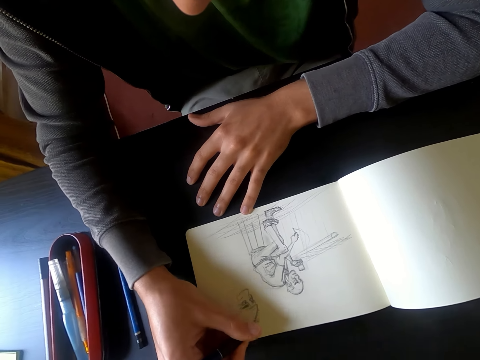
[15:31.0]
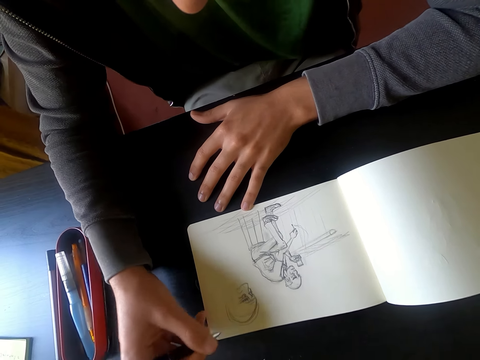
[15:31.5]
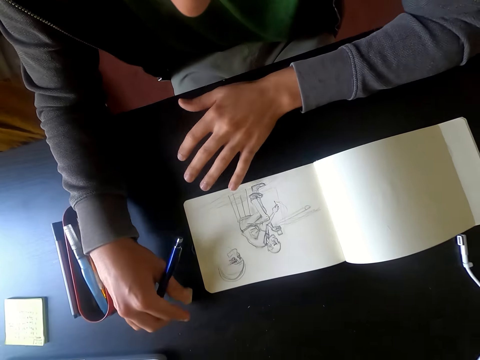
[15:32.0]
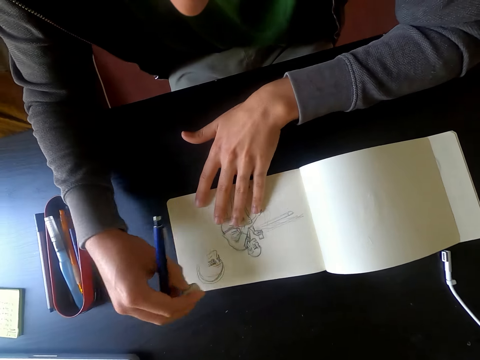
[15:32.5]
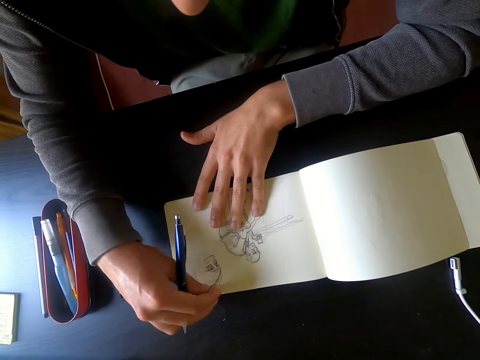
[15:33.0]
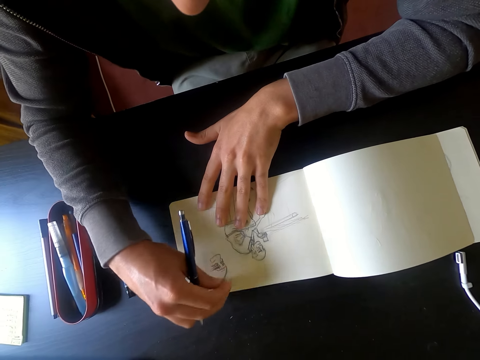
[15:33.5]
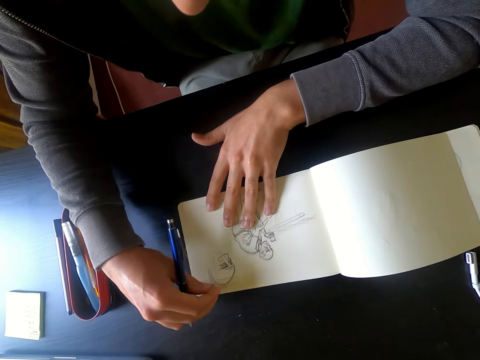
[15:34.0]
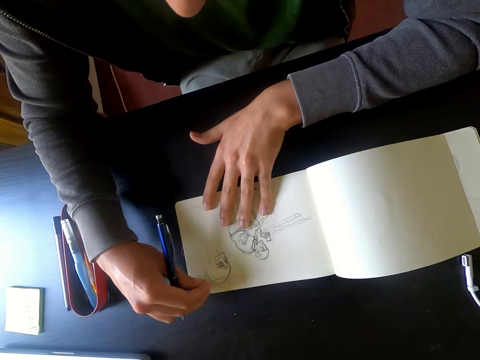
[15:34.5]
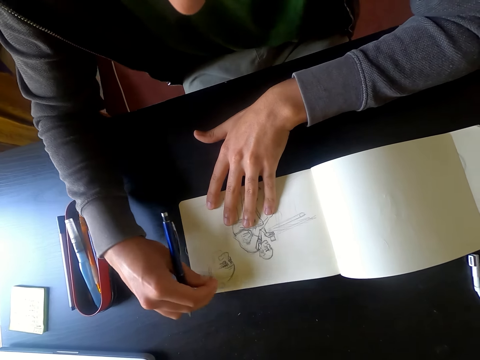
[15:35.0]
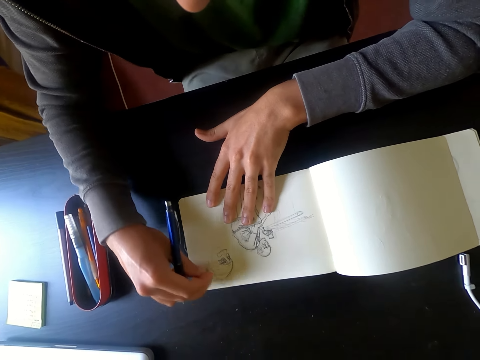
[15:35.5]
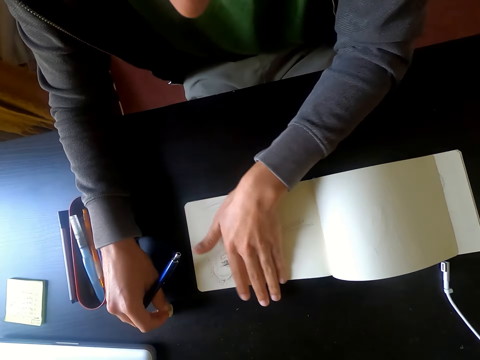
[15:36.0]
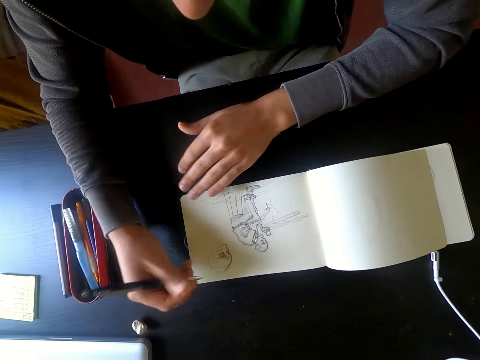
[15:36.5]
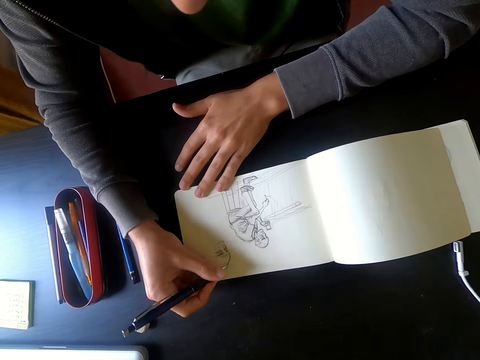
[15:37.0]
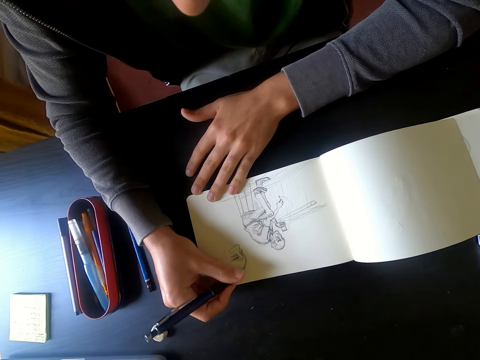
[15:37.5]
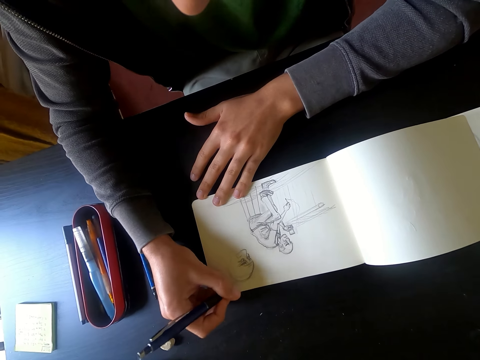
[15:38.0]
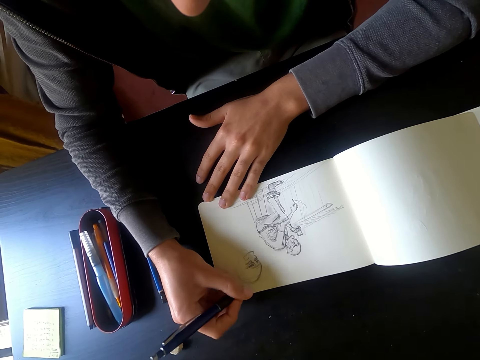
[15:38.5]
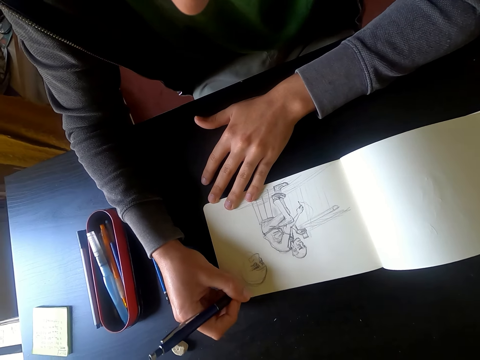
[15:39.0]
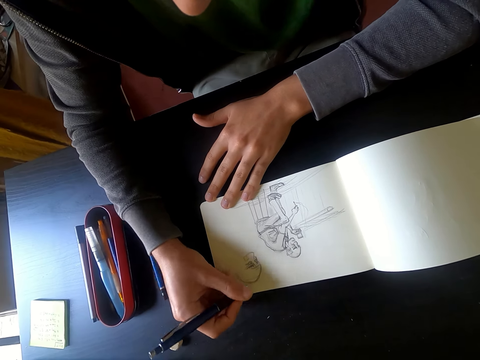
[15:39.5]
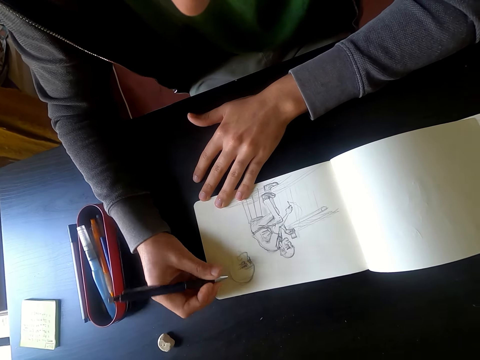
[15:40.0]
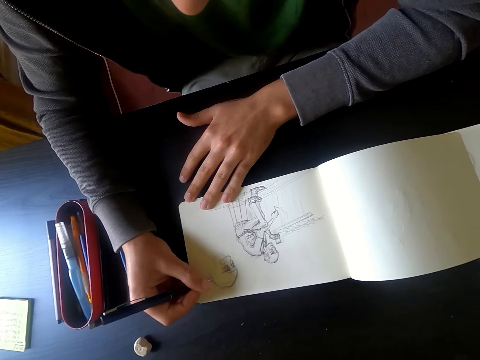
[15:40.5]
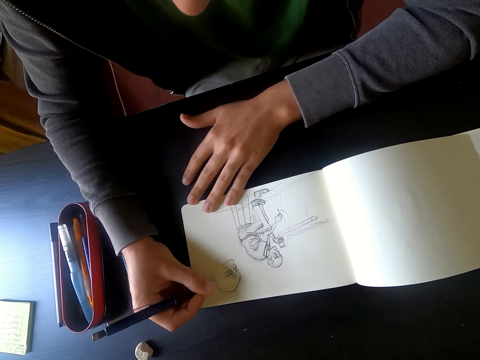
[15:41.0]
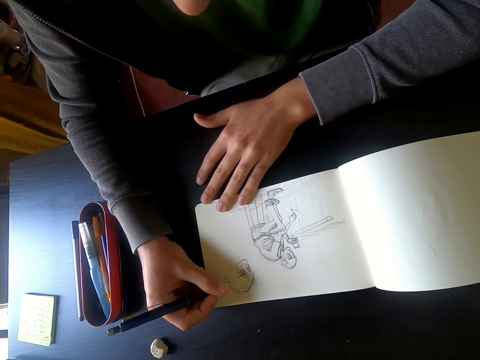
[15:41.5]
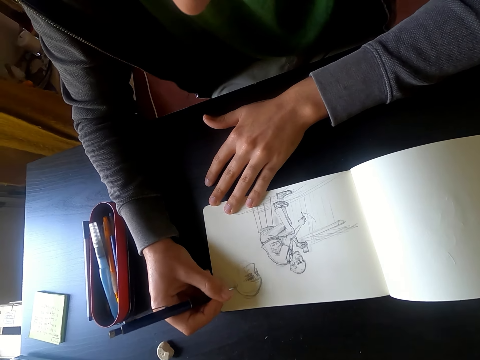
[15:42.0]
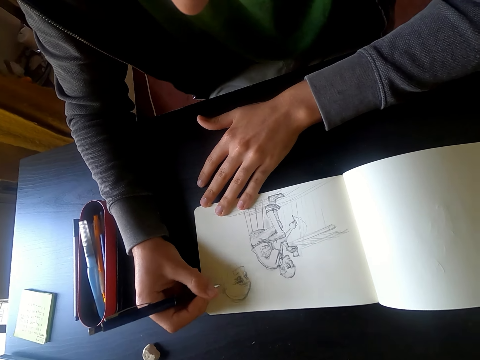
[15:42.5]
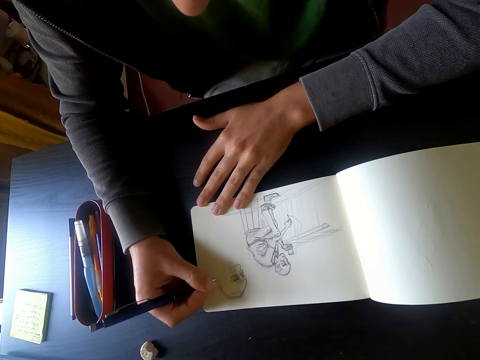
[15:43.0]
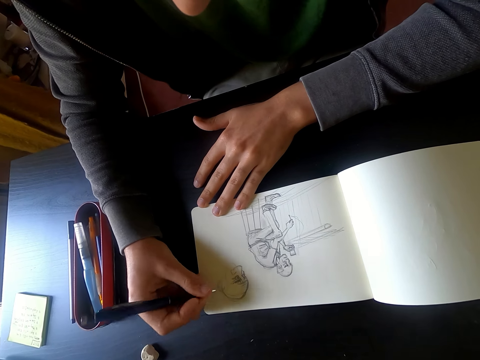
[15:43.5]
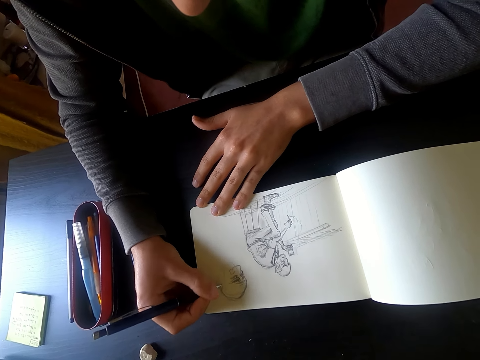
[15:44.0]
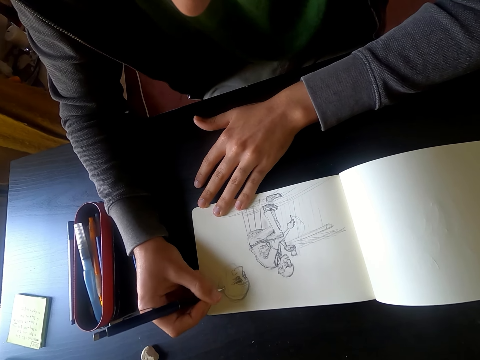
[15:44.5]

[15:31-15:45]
The camera wearer picks up a rubber on the table. He erases the picture with the rubber. He wipes the drawing picture on the piece of paper with his left hand. He puts the rubber on the table. He draws a picture on the piece of paper with a pen.

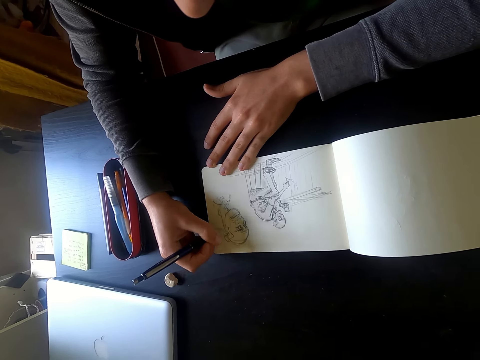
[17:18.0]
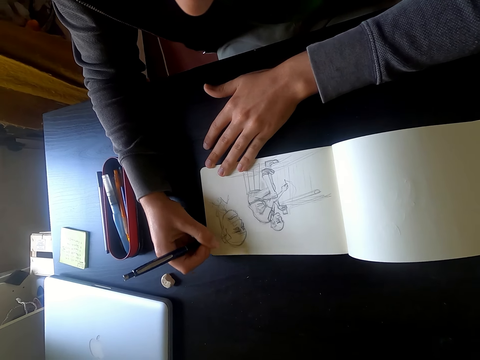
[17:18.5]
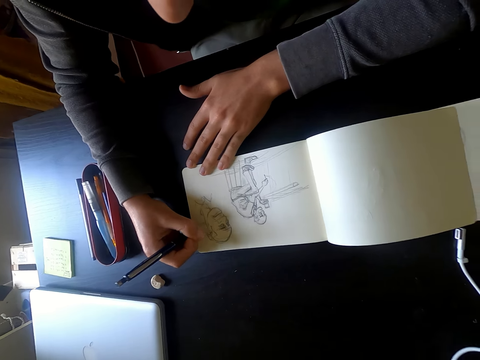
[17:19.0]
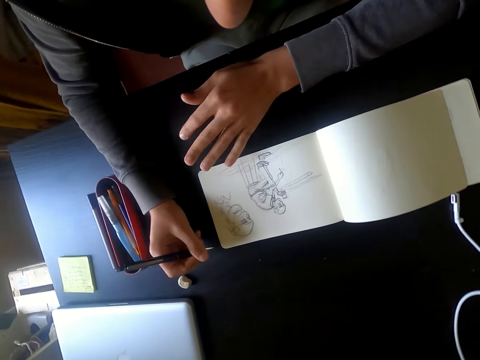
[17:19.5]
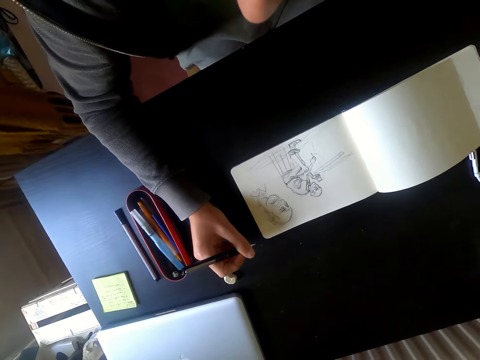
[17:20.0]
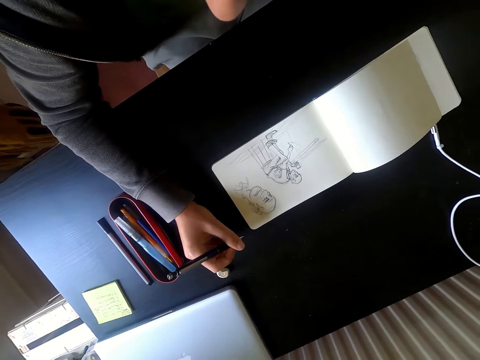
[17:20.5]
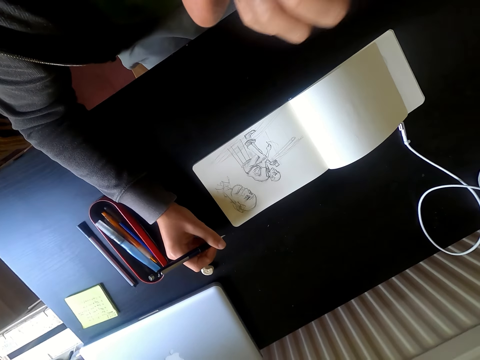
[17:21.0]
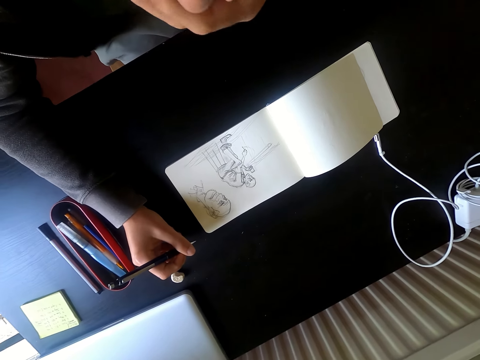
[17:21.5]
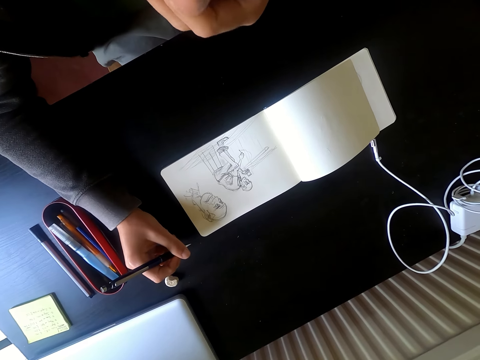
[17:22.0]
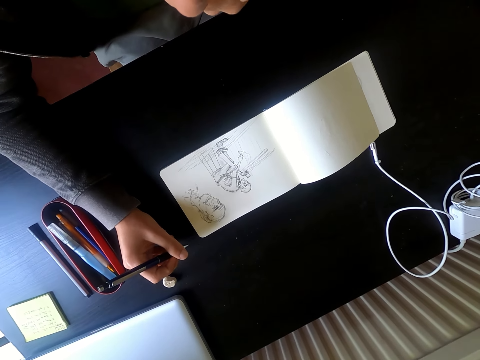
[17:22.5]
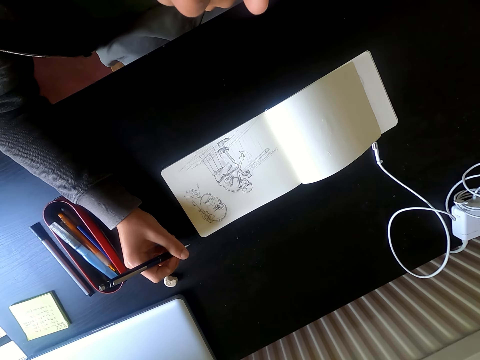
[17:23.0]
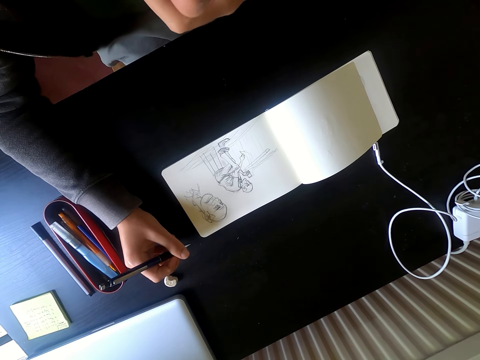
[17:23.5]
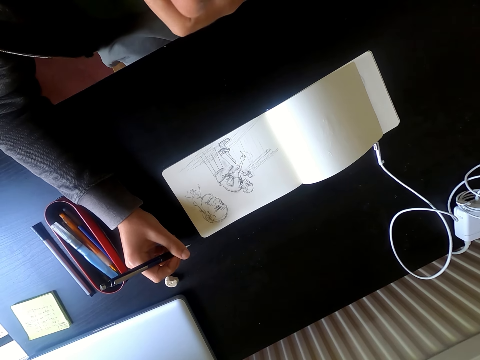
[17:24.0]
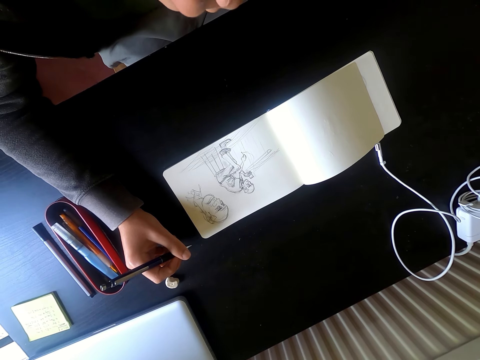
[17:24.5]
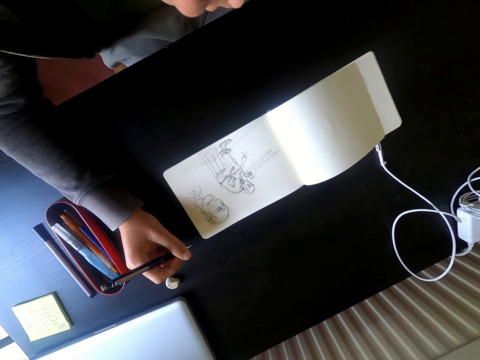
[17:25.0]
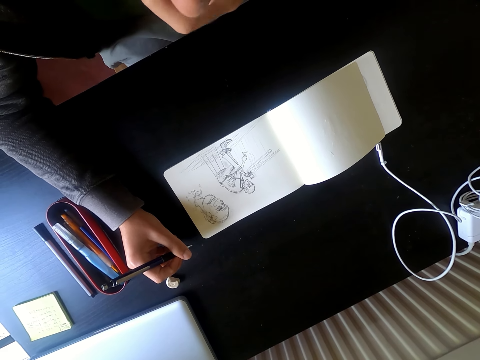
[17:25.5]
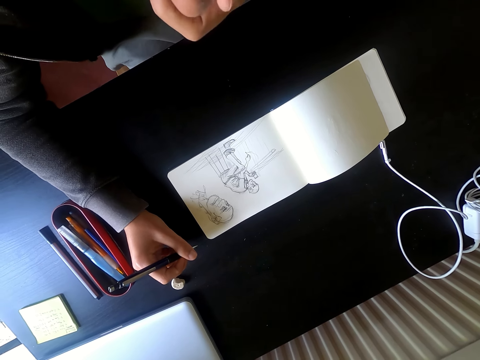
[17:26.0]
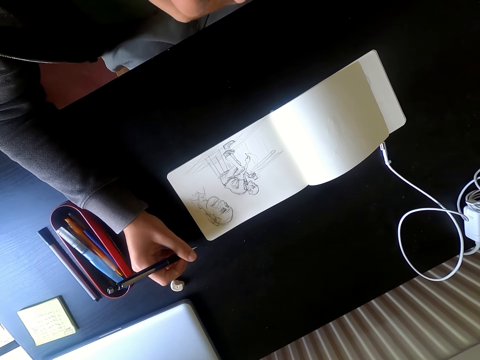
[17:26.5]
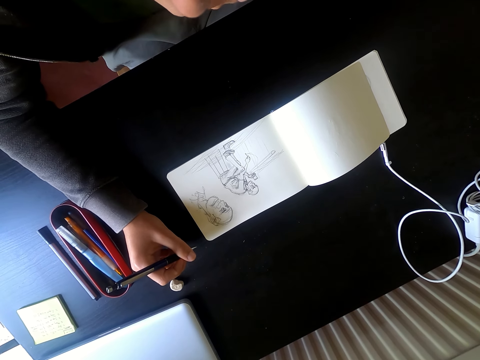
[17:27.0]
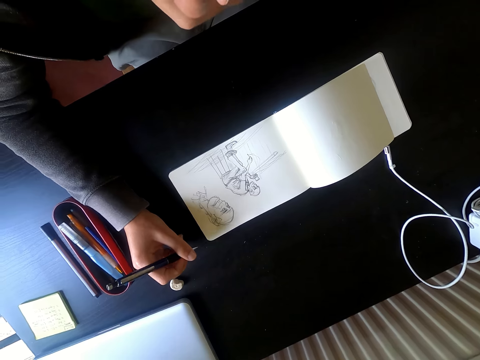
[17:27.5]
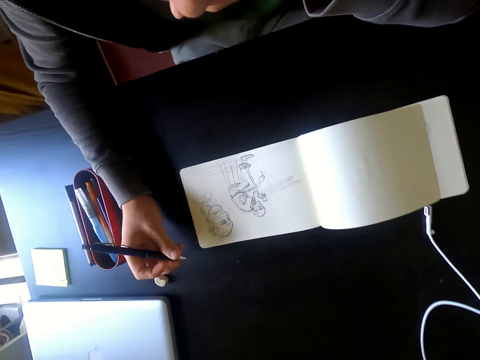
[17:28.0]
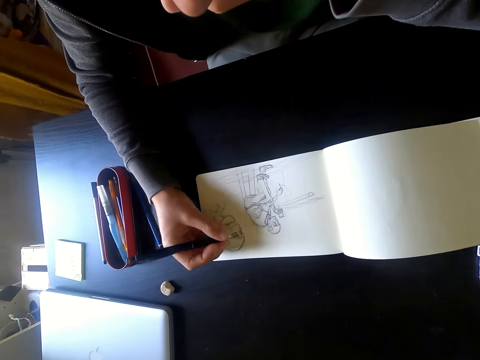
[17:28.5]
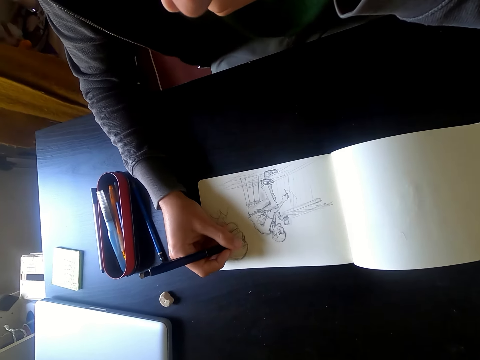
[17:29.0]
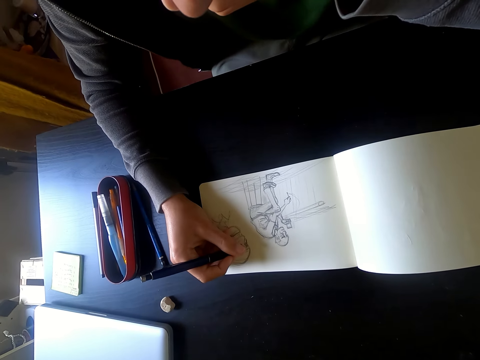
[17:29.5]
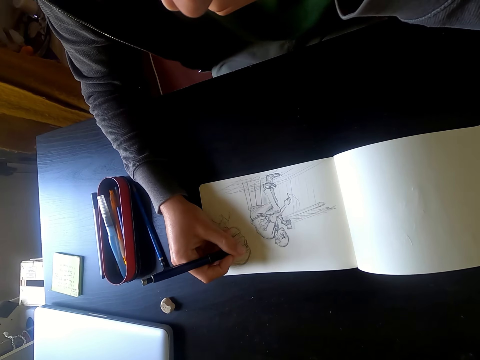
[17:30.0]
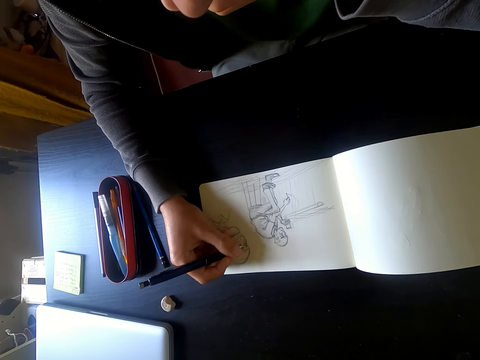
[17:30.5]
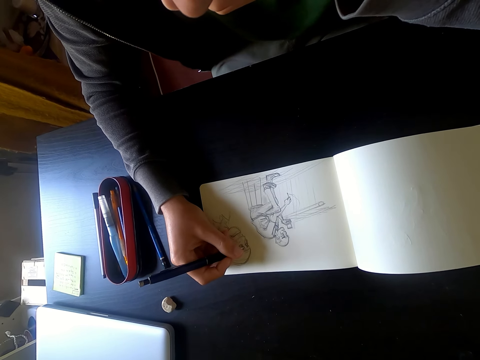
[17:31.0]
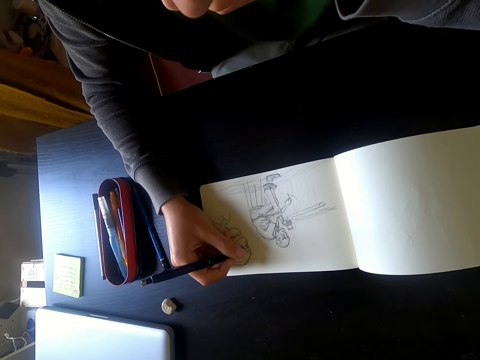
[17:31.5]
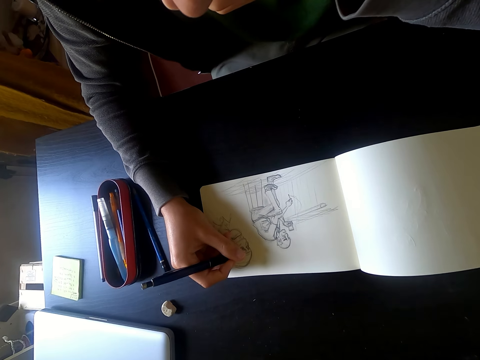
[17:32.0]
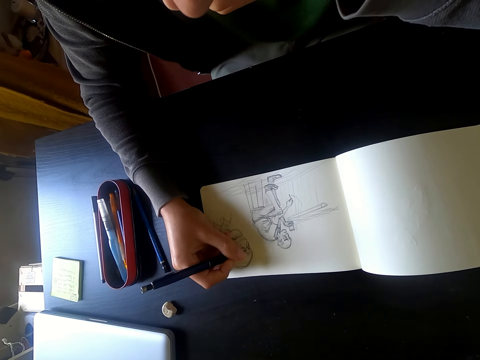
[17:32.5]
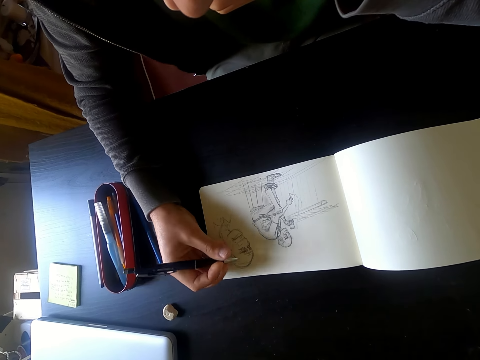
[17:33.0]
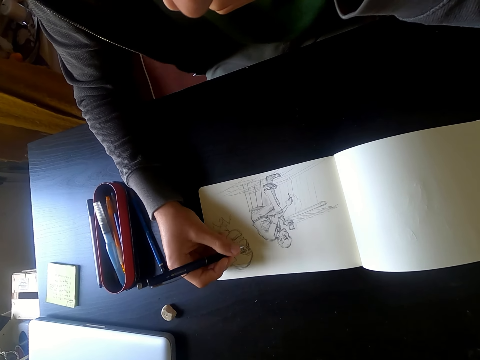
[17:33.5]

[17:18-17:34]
The camera wearer stops drawing. He holds a pen with his right hand. He draws a picture on the piece of paper with the pen.
